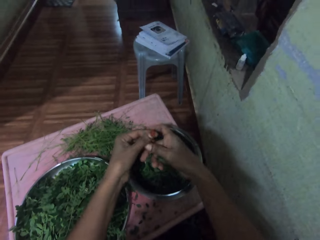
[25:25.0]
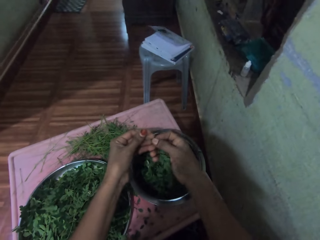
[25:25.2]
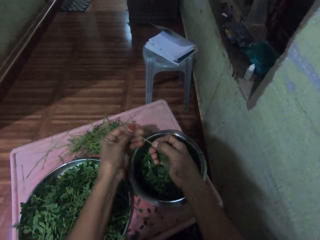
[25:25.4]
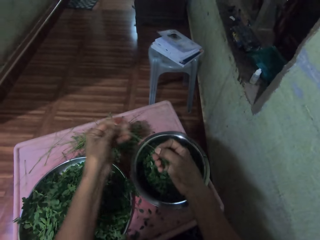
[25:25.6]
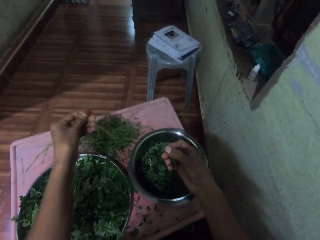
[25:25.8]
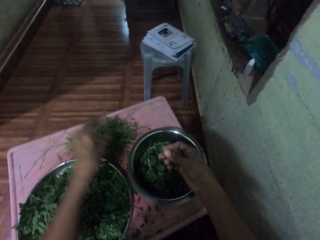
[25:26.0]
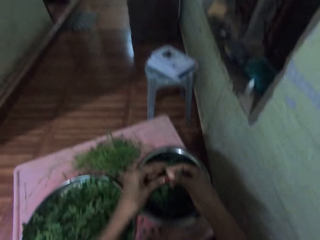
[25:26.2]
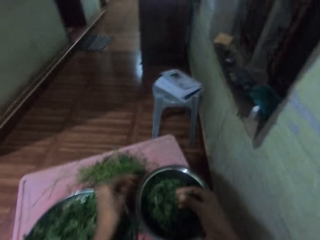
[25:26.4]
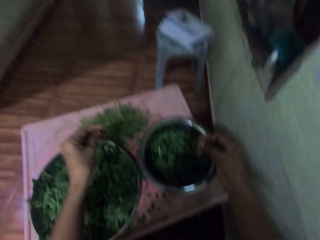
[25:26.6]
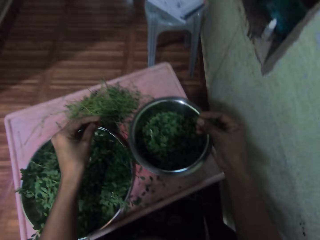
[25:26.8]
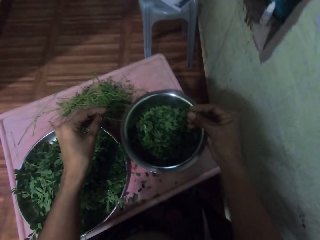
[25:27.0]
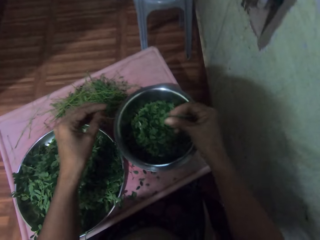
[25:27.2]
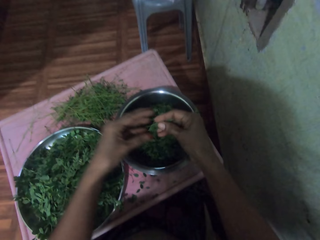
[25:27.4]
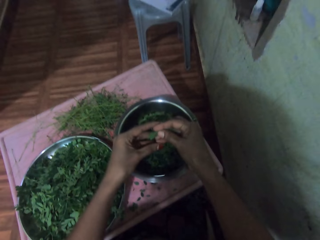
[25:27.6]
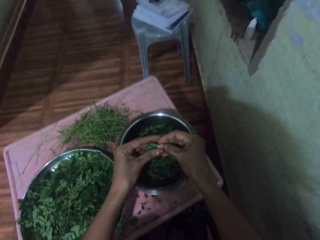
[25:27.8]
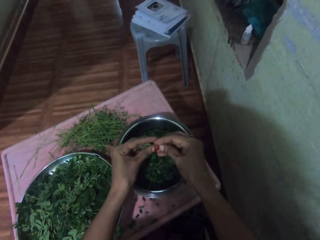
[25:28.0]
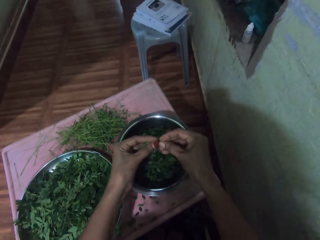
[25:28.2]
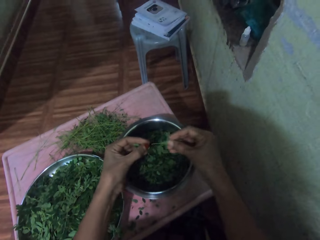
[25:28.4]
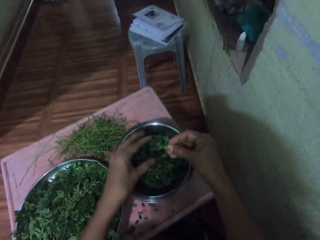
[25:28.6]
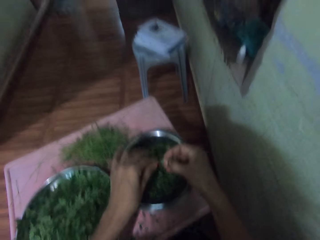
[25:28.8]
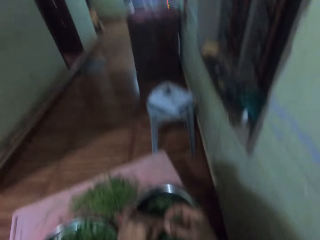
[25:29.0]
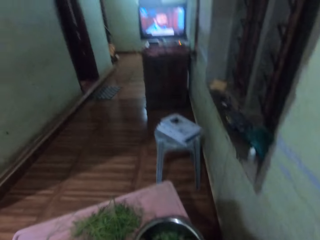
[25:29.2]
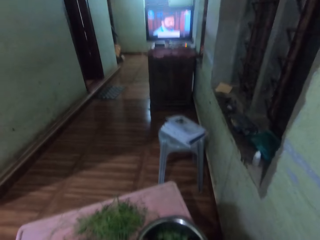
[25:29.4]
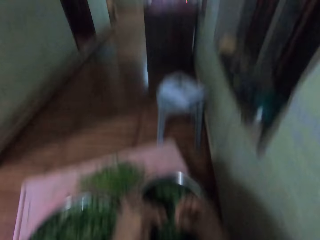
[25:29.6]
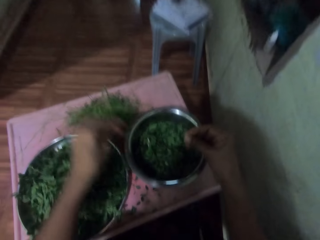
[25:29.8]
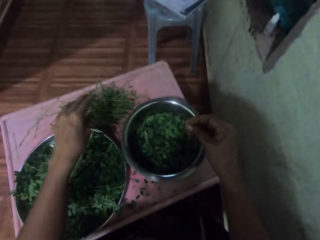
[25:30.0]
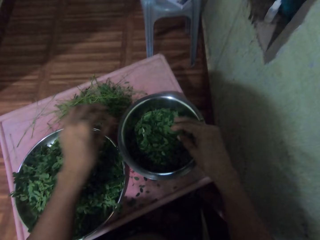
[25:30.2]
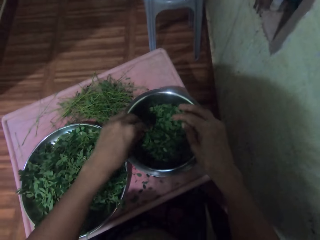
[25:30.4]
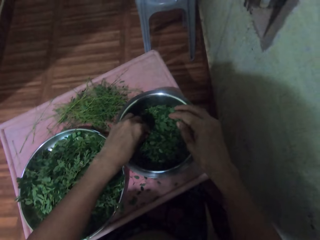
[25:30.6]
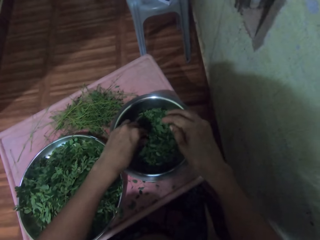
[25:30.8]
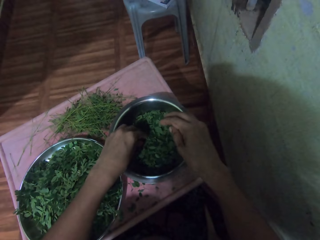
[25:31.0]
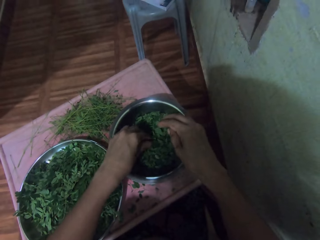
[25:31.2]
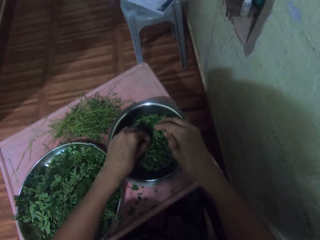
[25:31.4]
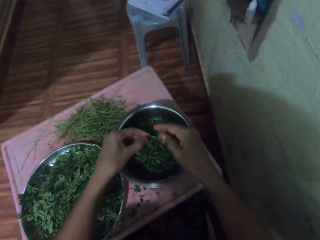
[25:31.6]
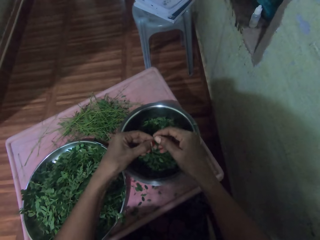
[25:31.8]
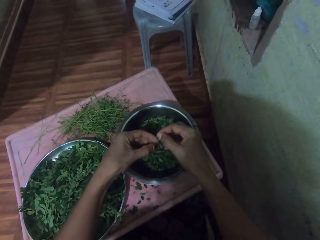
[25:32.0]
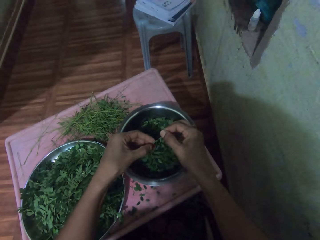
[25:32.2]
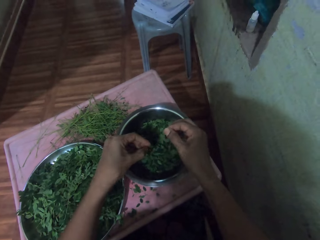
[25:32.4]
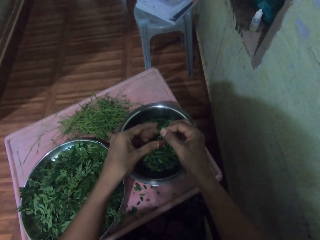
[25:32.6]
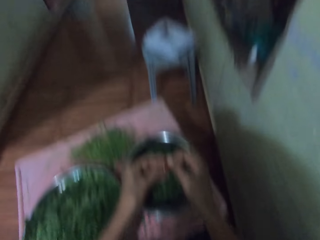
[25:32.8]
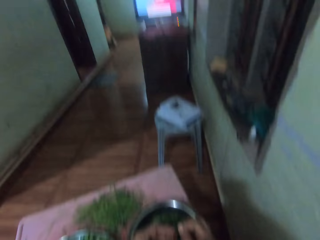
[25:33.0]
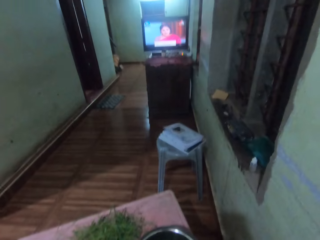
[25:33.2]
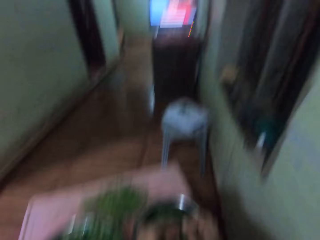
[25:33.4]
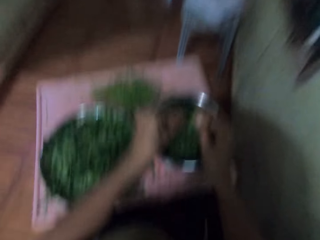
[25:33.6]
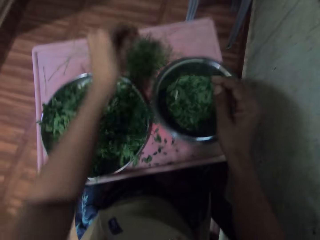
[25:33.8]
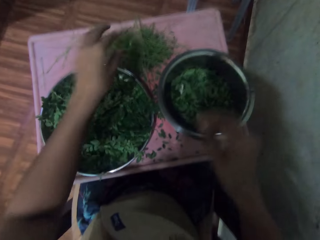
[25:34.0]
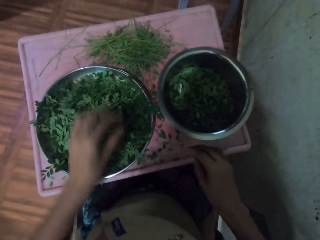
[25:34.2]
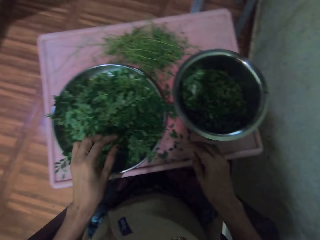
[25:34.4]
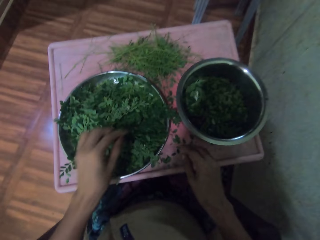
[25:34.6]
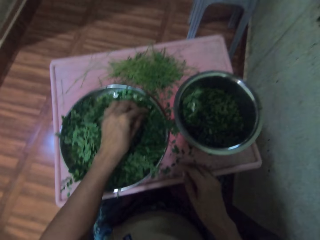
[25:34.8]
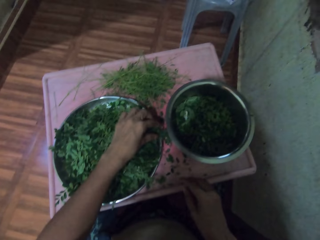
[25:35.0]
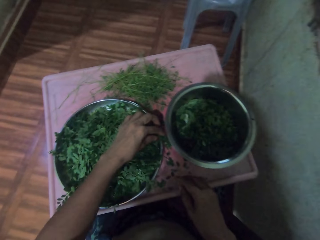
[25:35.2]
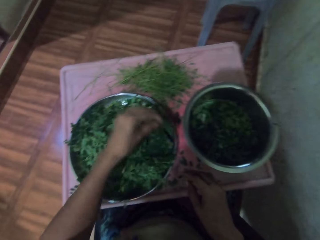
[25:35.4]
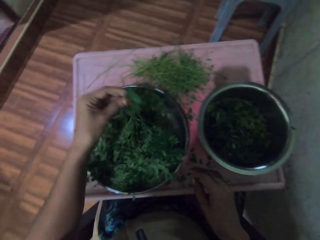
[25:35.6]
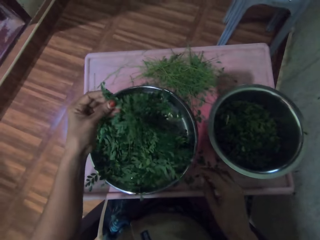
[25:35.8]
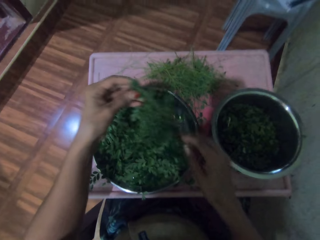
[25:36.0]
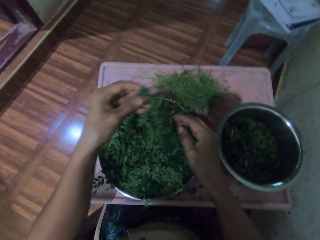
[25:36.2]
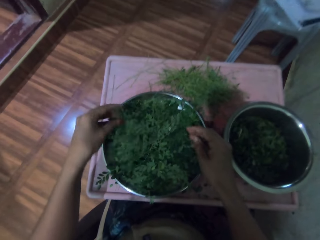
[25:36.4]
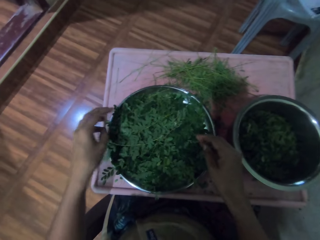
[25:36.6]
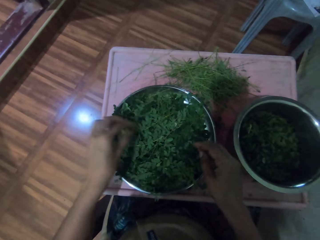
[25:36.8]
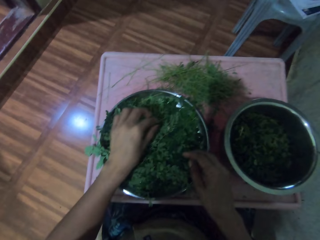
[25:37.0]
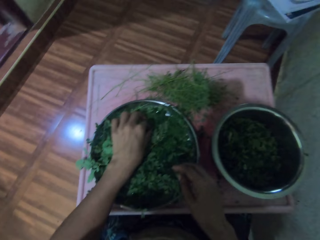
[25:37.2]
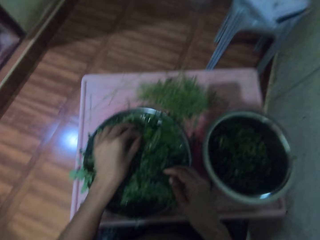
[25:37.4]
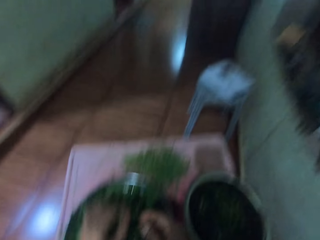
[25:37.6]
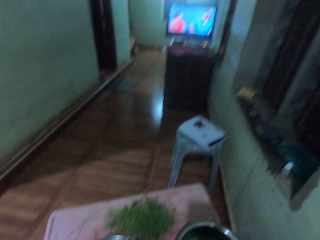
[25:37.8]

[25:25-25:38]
The camera wearer removes leaves from a stalk. She throws the stalk of a vegetable on the table. She removes leaves from the stalk. She looks around the room. She throws the stalk of the vegetable on the table. She puts vegetable leaves in a tray. She picks the vegetable from the cooking pot. She picks vegetables from the tray. She removes leaves from the stalk. She puts the vegetable leaves in the tray. She removes leaves from the stalk. She looks around the room. She throws the stalk of the vegetable on the table. She picks vegetables from the tray with her left hand.

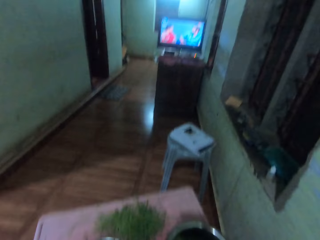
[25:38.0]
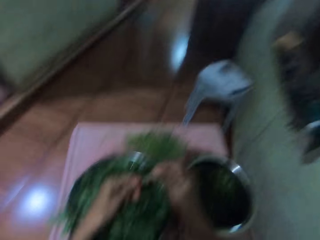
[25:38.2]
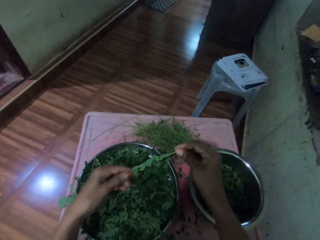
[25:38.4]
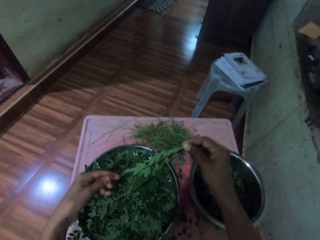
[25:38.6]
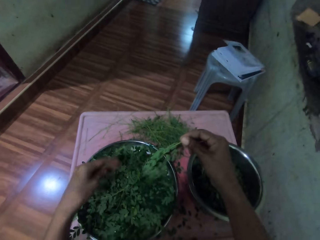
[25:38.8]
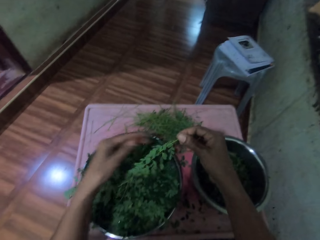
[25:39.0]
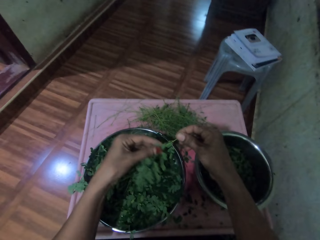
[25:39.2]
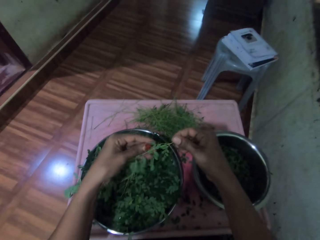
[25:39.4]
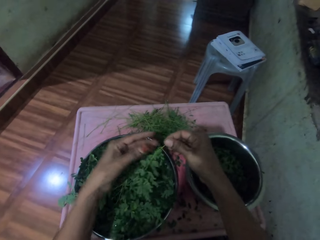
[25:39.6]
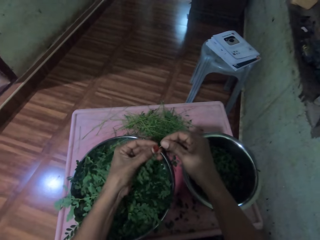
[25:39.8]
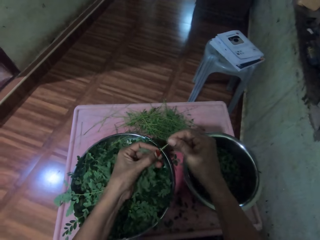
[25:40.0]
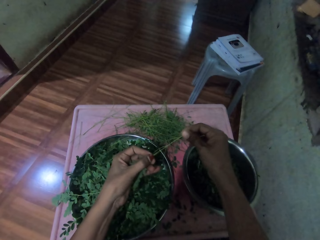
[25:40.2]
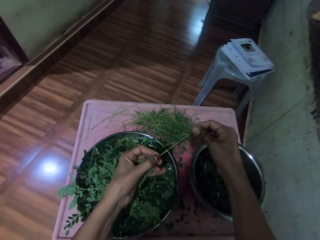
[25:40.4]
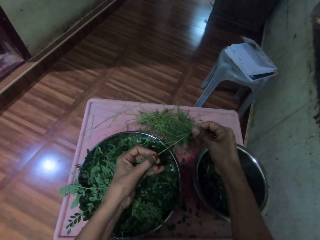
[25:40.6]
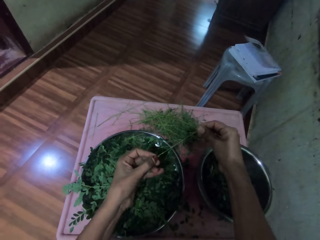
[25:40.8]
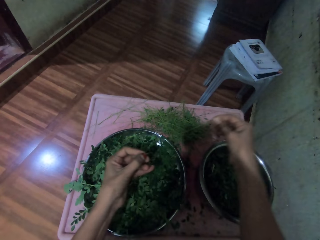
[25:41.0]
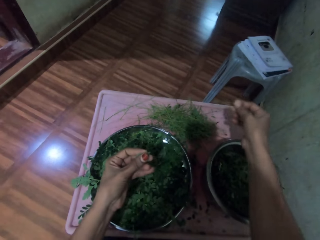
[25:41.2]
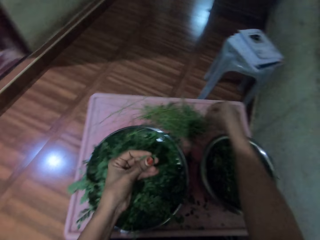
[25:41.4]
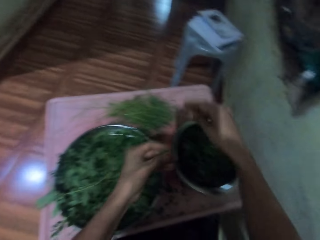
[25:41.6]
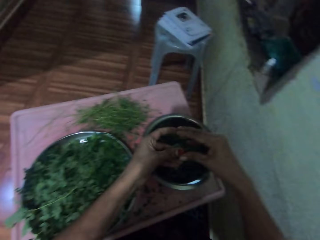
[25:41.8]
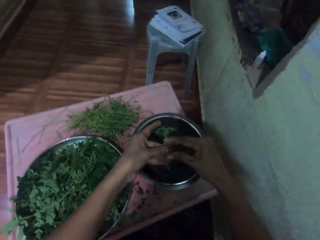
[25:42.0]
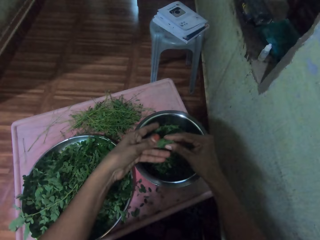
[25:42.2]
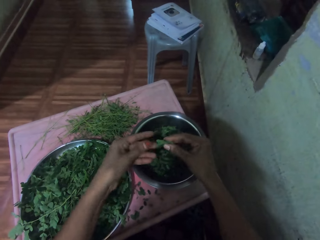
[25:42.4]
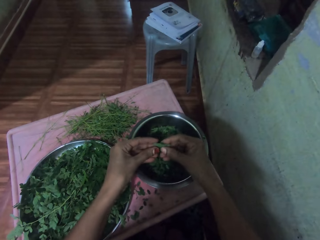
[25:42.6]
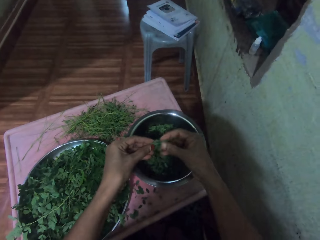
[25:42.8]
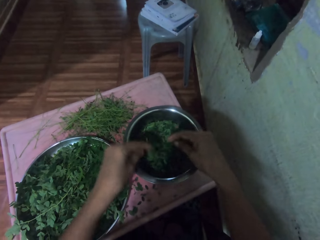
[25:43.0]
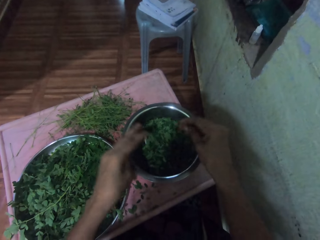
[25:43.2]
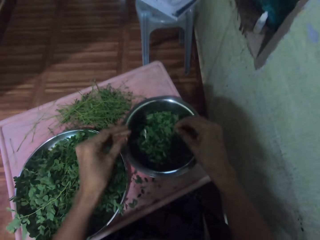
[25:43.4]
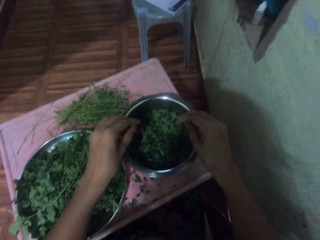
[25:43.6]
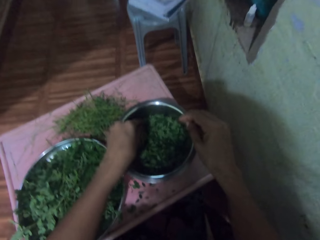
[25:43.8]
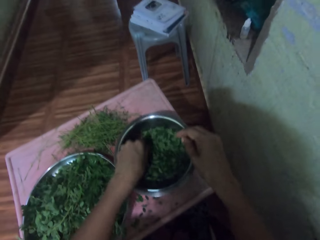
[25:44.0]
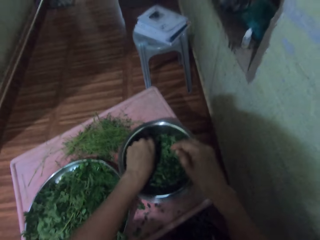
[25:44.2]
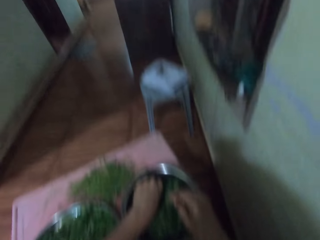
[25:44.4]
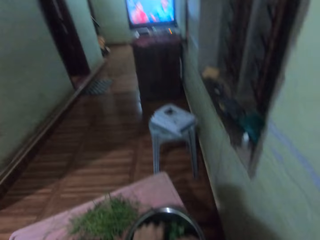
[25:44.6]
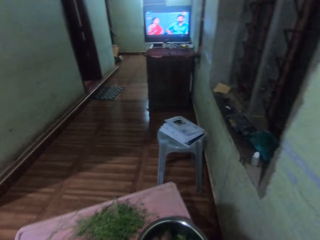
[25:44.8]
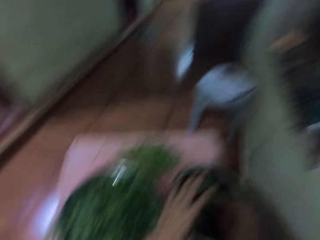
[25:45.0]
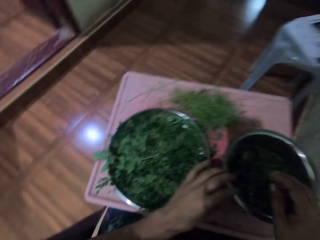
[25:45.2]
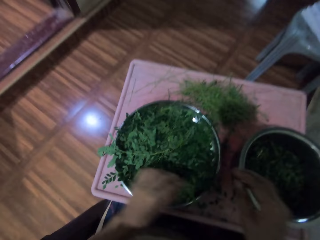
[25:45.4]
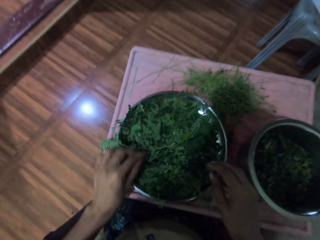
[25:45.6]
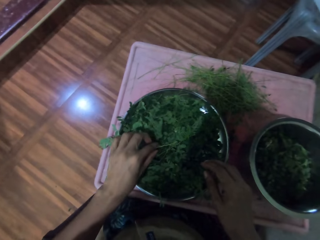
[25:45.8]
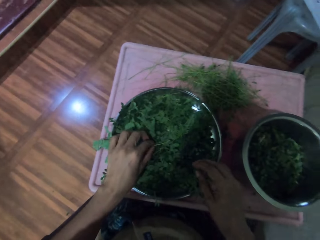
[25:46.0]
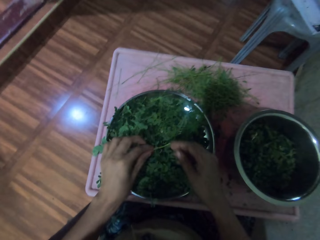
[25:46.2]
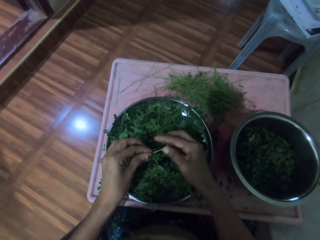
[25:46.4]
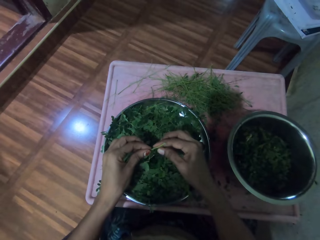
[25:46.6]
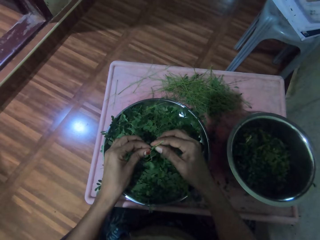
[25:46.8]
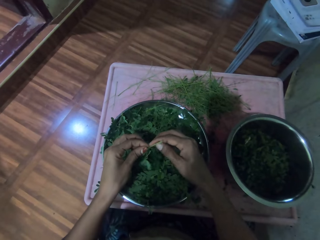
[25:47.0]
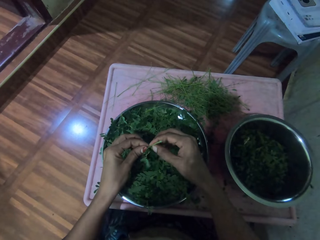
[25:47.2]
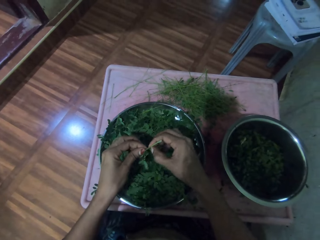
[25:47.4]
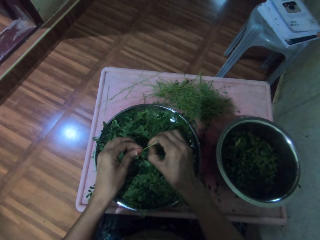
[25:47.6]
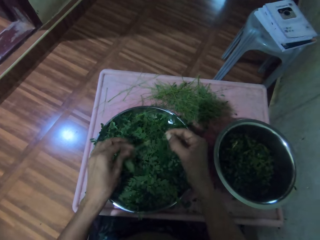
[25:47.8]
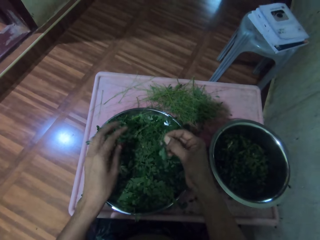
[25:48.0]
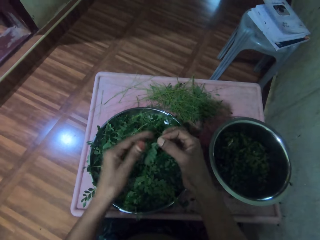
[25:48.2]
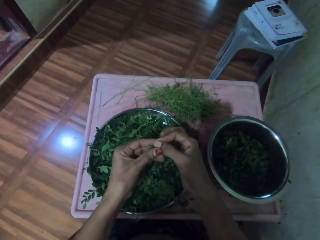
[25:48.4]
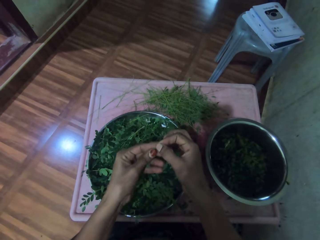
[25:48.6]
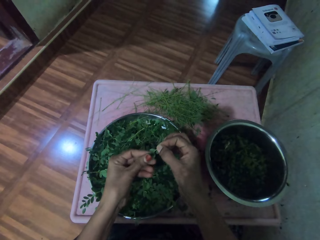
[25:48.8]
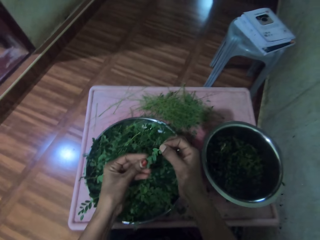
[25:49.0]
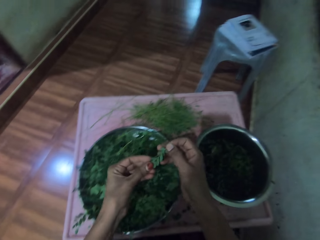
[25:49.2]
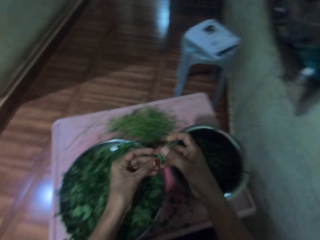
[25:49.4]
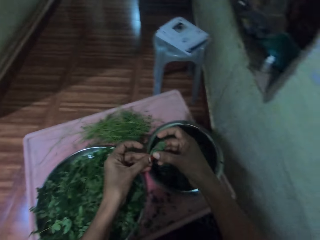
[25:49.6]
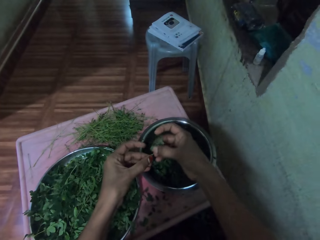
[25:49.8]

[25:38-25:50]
The camera wearer looks around the room. They pluck the vegetable leaves from the branch. They throw a stalk of a vegetable on the table. They put the vegetable leaves in a tray. They put the vegetable in the cooking pot. They look around the room. They pick vegetables from the tray. They remove leaves from the stalk. They put the vegetables in the tray.
